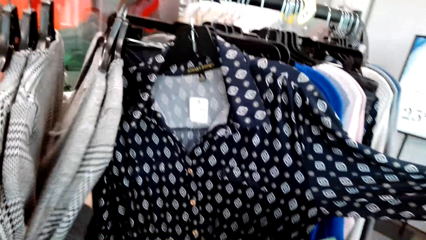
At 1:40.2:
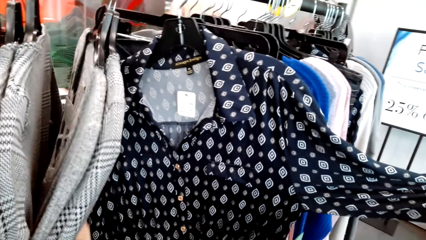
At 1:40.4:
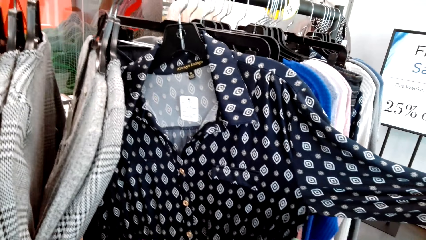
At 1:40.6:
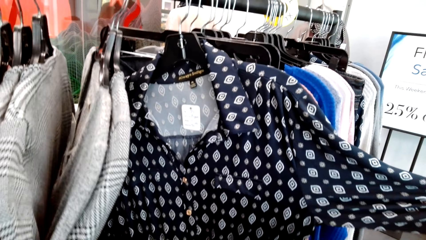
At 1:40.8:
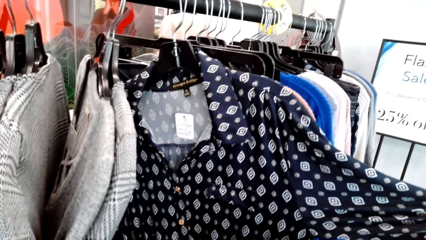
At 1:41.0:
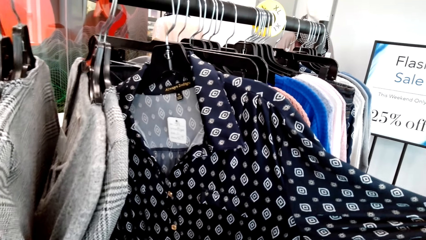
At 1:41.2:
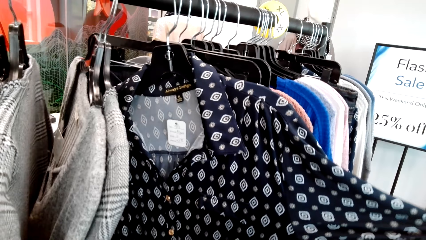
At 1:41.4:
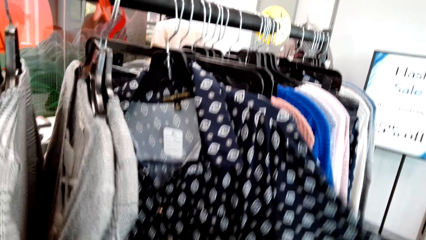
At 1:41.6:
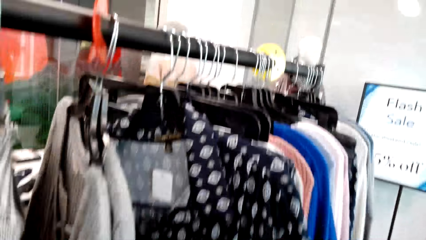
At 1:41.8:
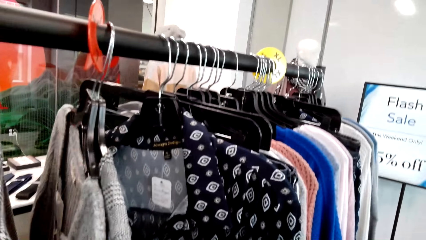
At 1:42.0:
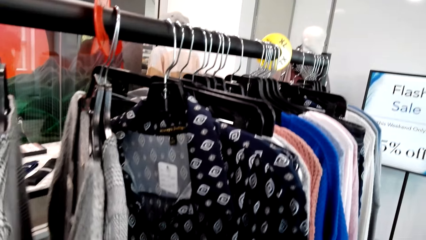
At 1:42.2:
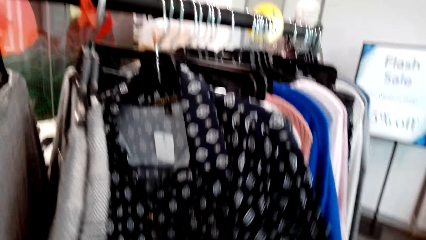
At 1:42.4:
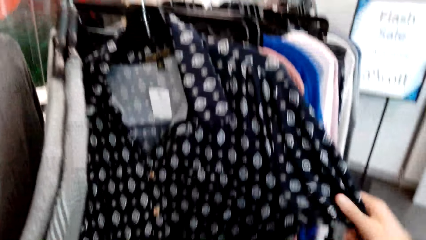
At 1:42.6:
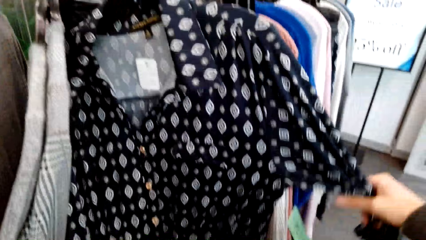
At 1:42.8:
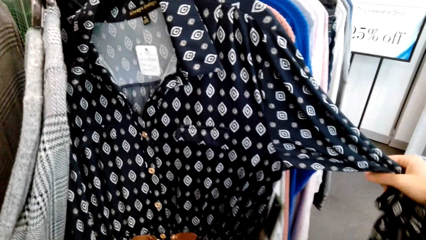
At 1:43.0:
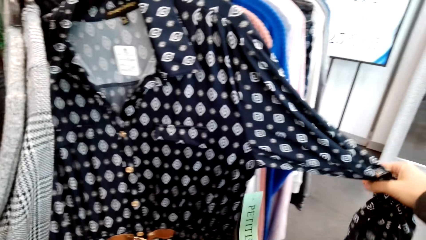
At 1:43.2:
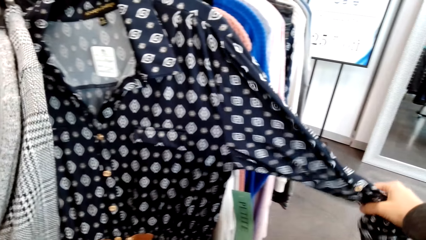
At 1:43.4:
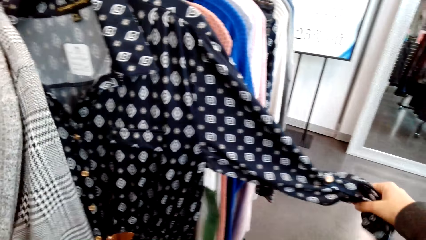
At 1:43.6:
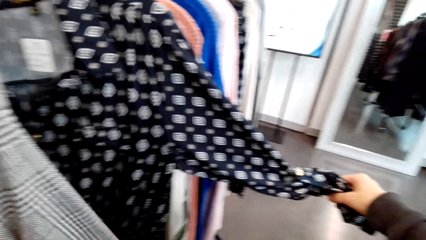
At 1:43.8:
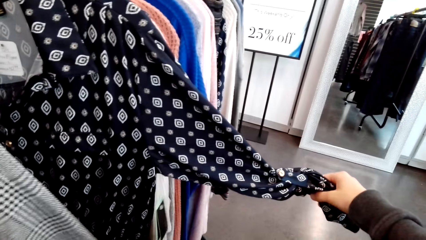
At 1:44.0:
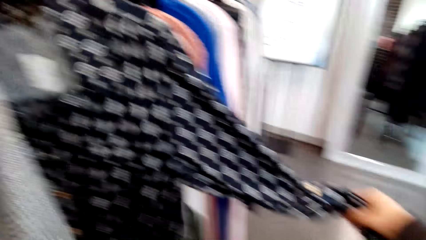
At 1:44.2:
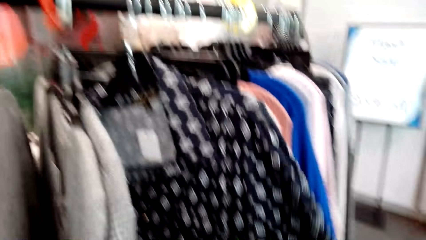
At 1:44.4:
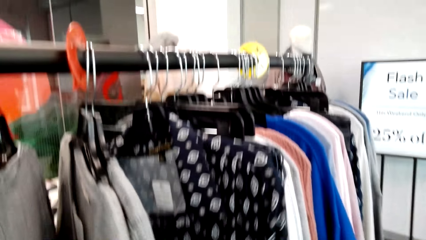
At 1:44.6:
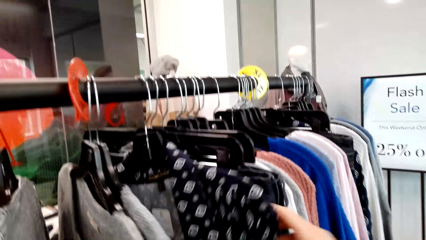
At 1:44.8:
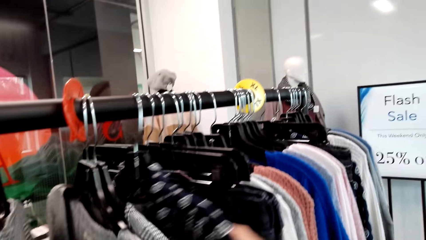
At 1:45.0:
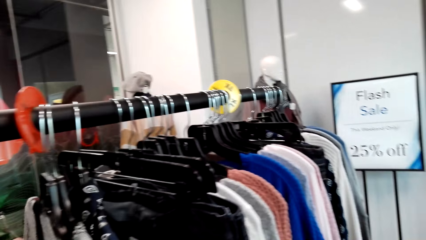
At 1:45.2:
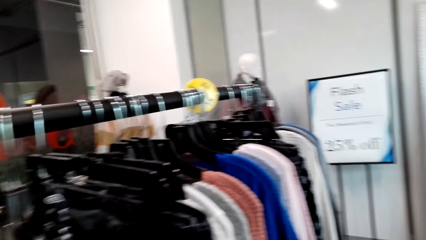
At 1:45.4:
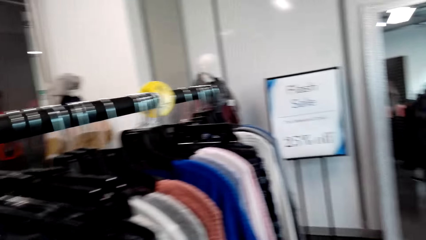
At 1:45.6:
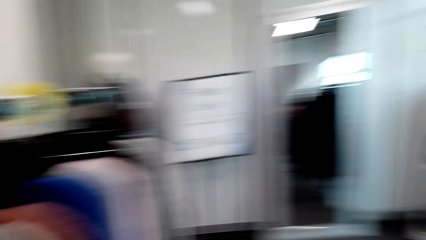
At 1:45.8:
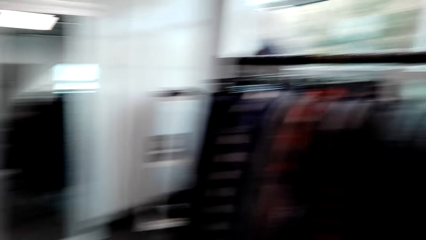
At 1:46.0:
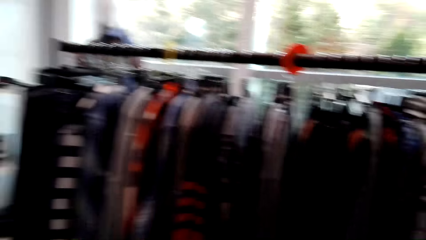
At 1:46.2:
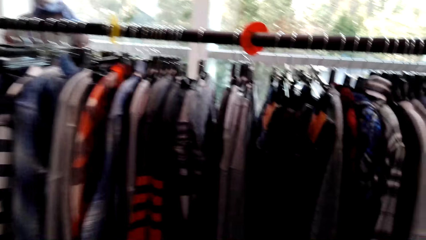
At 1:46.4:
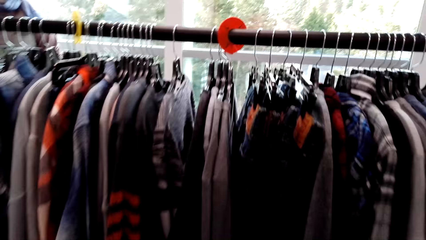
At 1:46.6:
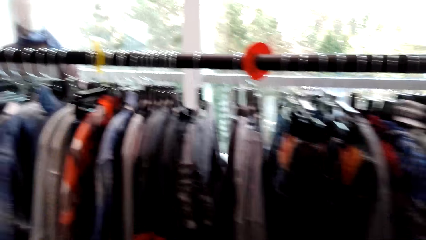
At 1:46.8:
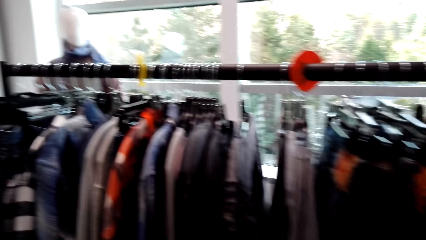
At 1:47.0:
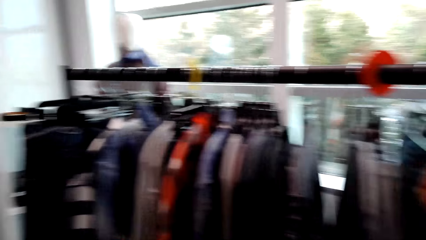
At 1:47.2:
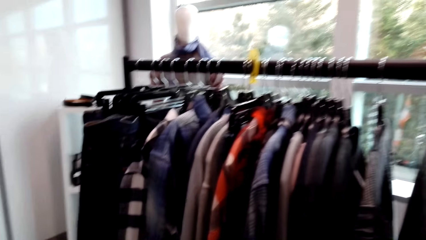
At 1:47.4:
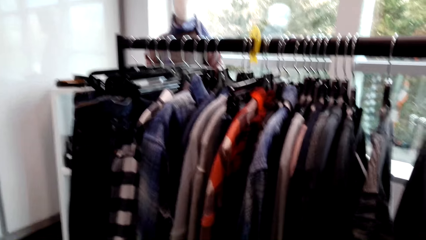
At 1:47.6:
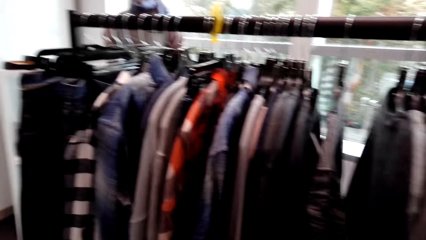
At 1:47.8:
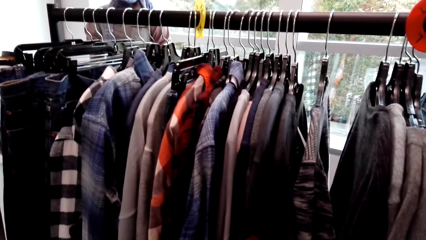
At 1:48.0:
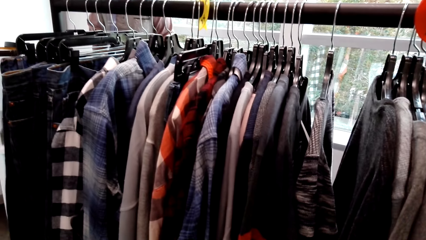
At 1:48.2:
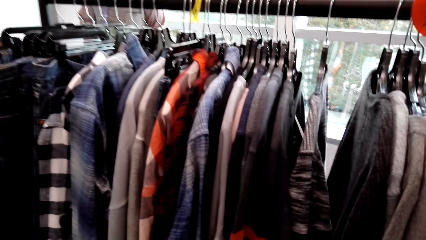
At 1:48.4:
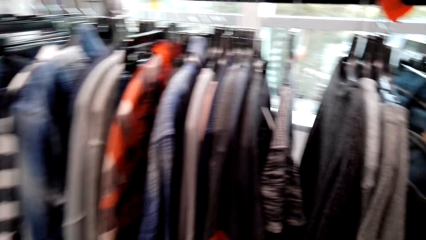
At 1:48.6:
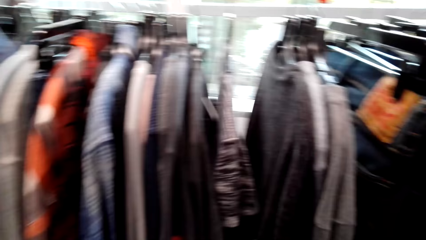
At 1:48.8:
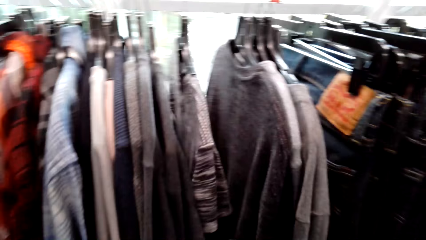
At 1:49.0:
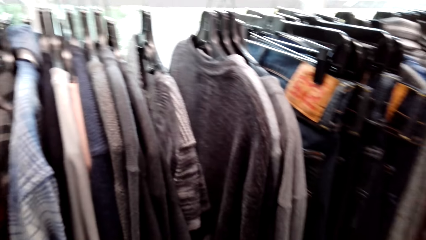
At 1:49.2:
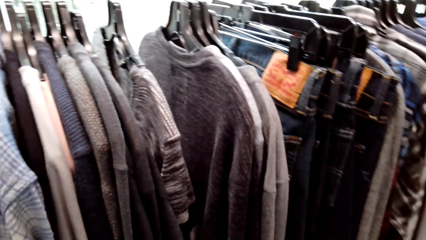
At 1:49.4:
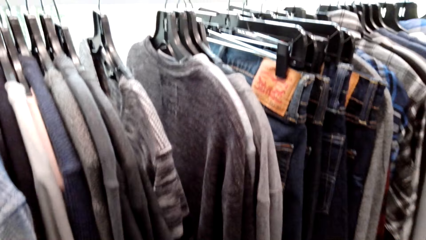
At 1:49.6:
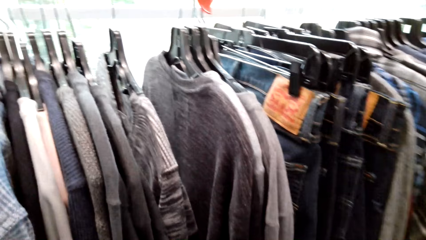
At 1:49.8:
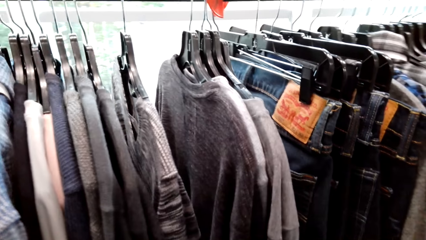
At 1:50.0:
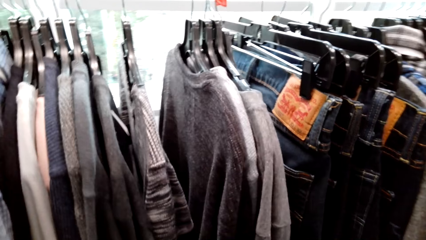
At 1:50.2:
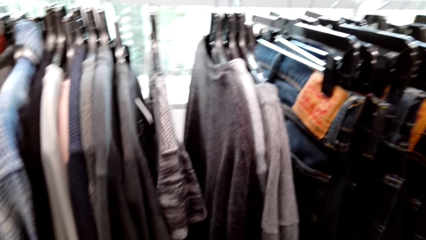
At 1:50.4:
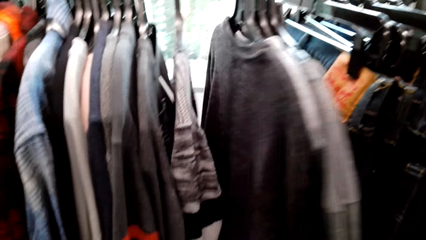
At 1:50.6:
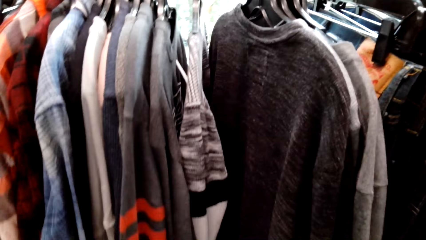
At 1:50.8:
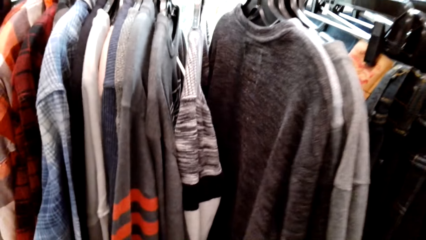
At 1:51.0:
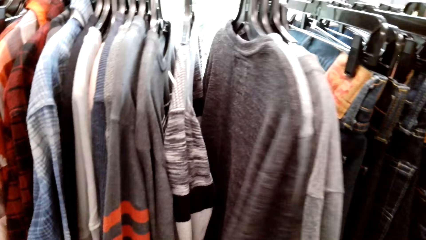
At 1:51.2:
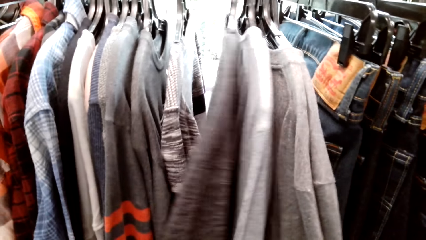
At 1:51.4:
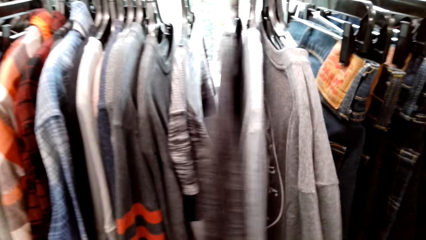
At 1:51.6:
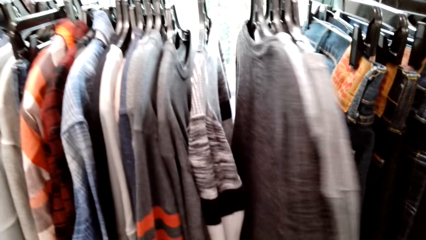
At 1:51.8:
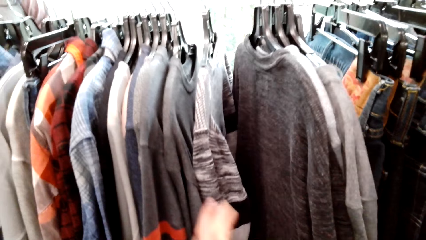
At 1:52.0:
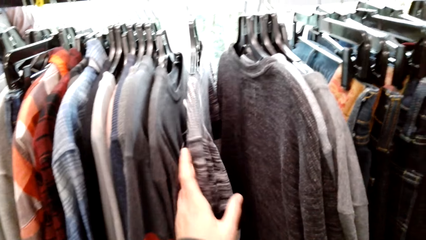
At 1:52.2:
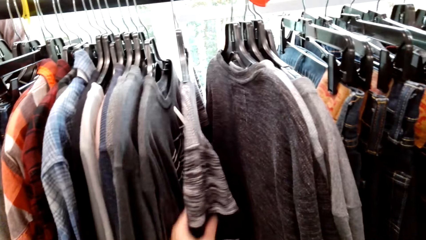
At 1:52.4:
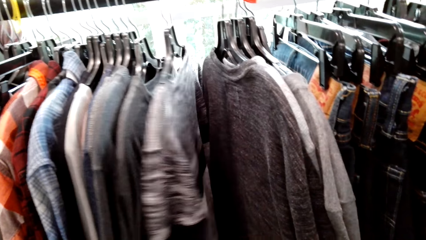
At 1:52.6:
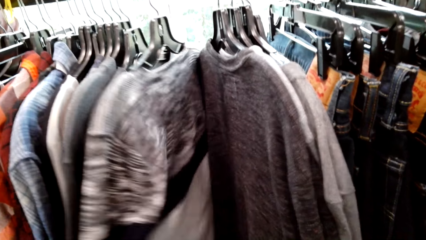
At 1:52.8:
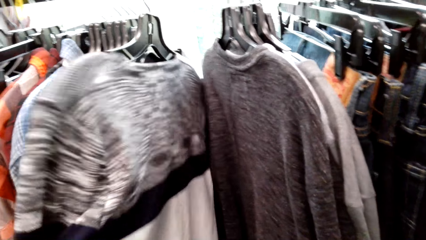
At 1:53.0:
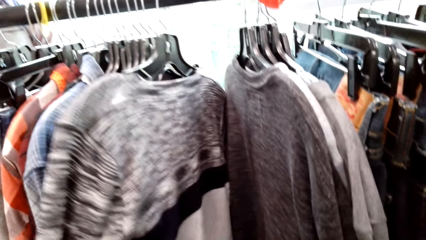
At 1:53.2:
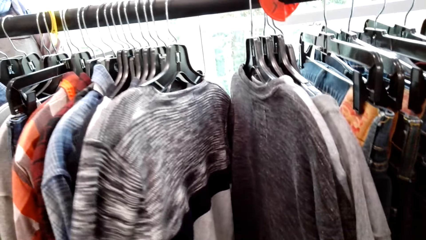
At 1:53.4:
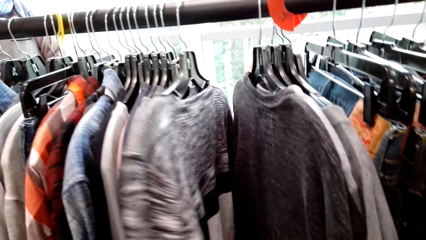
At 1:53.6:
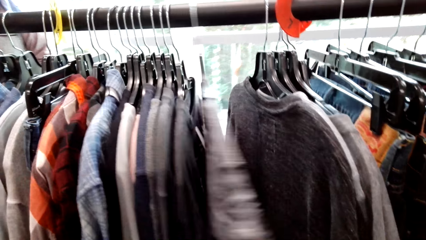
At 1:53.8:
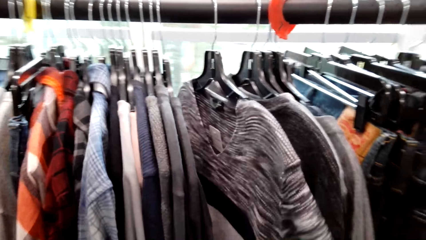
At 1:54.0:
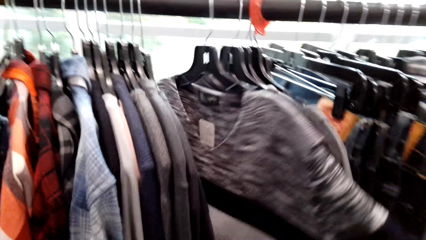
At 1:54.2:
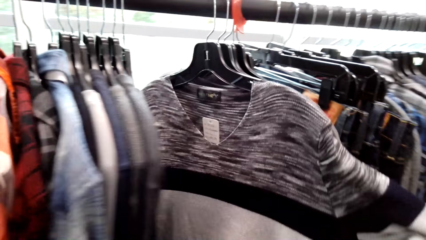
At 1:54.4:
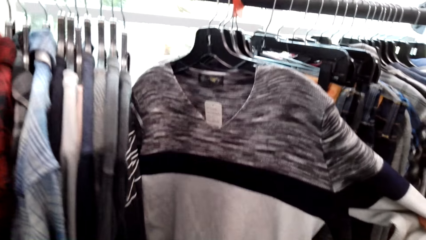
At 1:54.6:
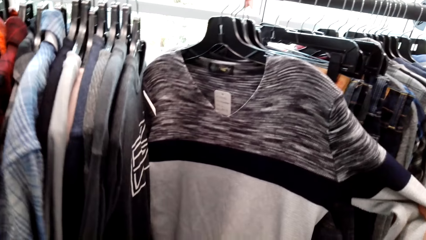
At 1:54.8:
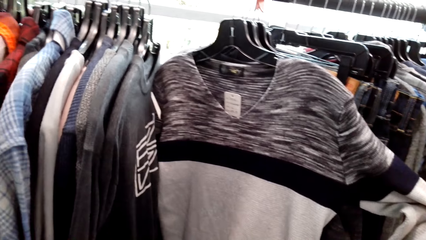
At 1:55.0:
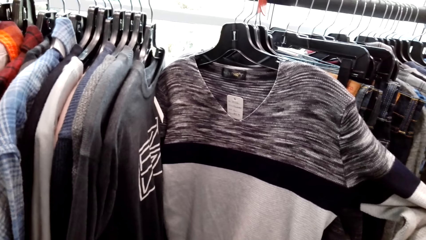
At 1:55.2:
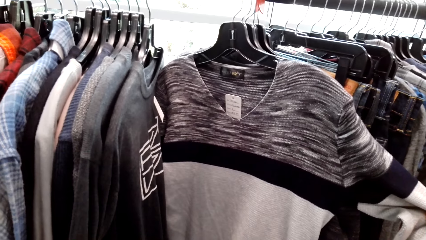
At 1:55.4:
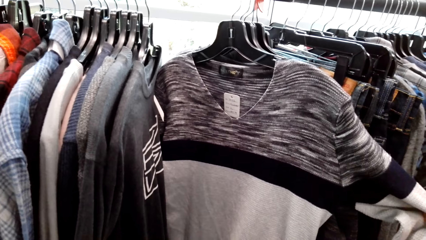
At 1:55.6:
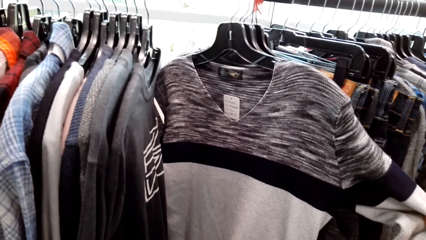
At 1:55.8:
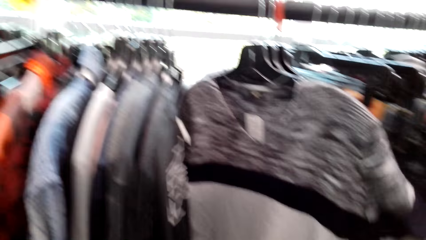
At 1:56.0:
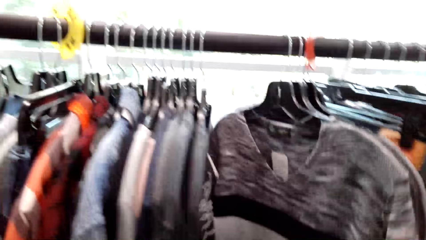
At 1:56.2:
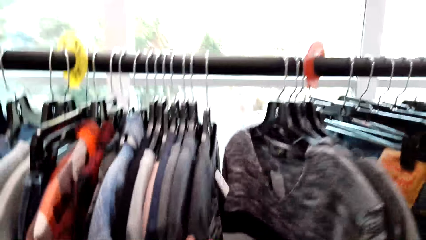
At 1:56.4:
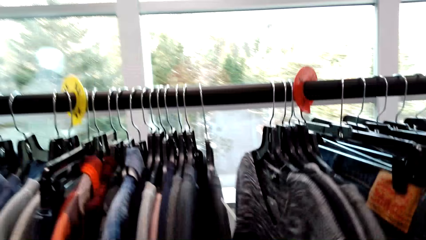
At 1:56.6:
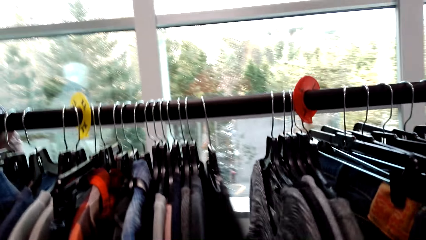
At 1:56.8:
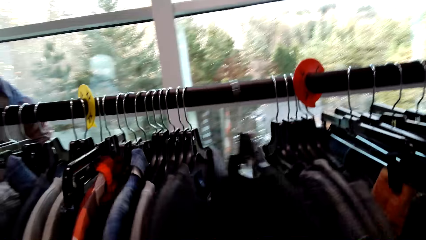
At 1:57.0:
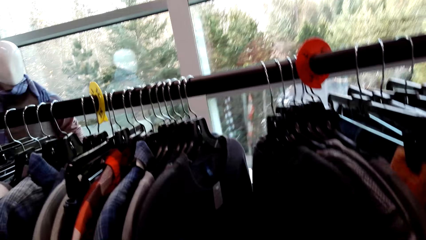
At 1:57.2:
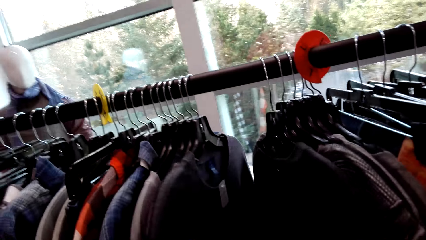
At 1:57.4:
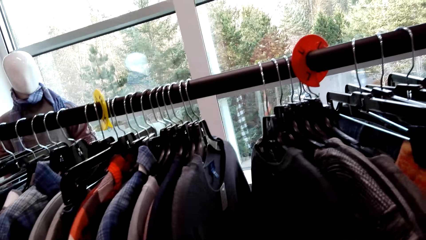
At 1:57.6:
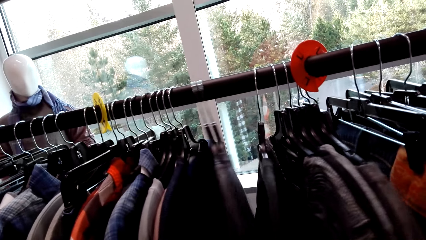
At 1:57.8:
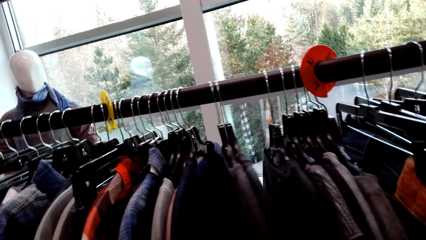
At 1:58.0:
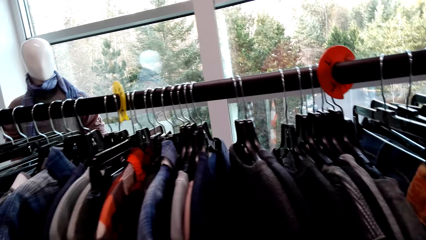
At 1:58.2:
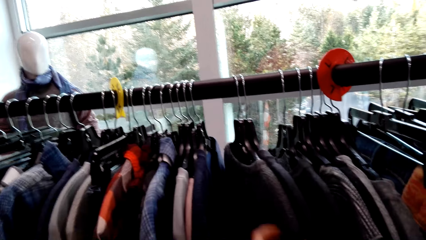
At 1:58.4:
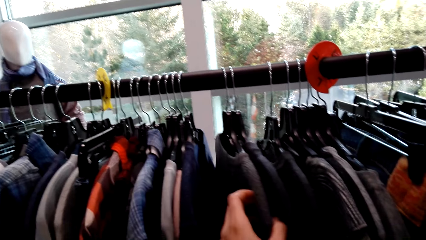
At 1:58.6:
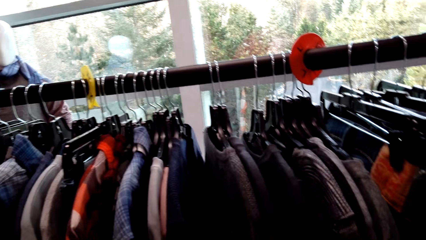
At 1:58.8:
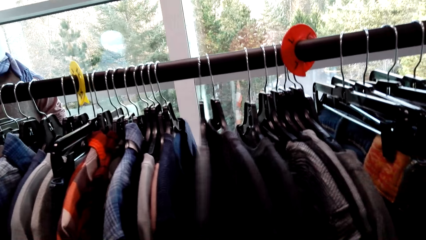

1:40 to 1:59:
The camera wearer checks out the sweaters. They pick a sweater top.
